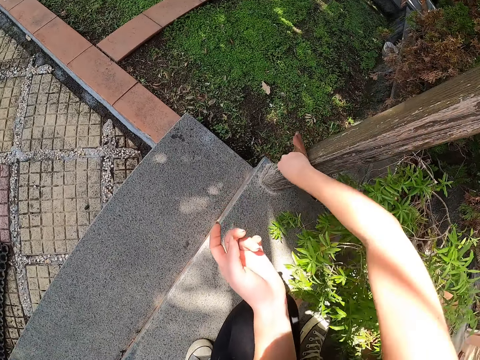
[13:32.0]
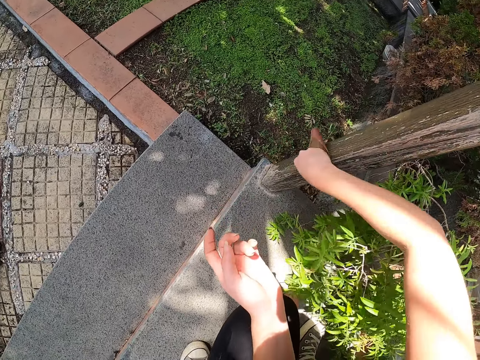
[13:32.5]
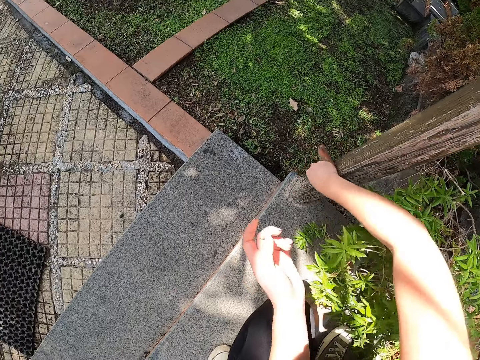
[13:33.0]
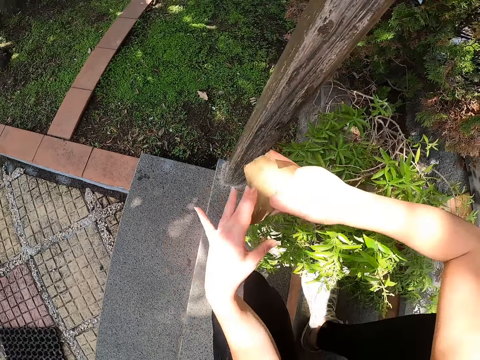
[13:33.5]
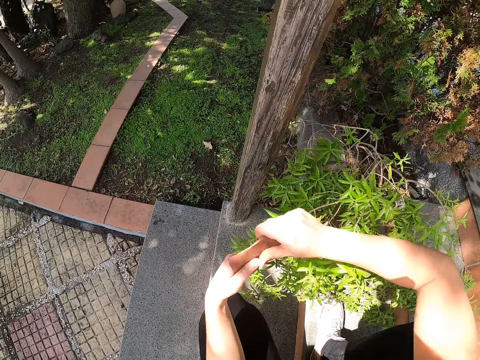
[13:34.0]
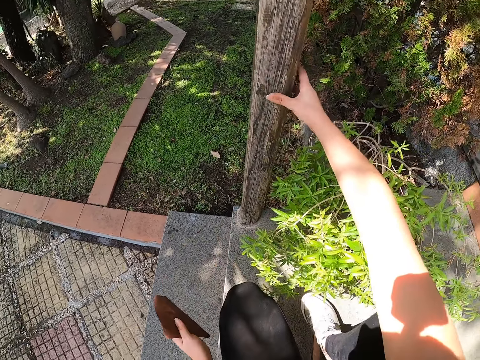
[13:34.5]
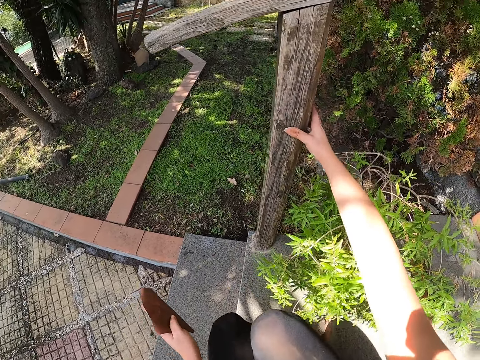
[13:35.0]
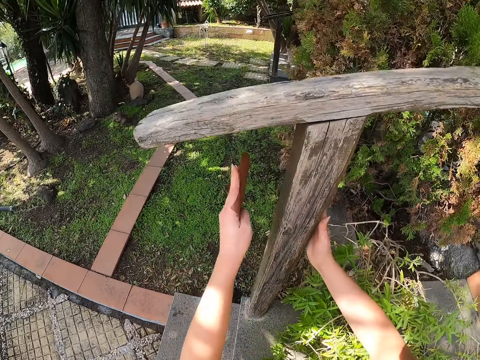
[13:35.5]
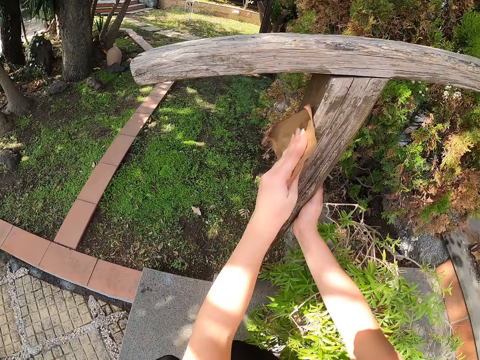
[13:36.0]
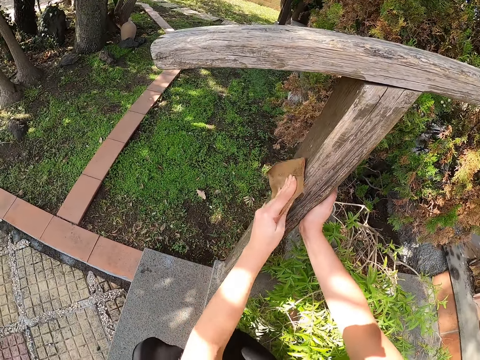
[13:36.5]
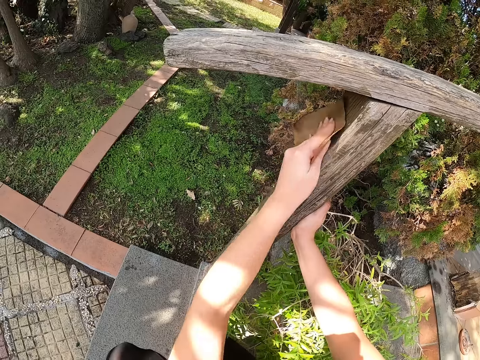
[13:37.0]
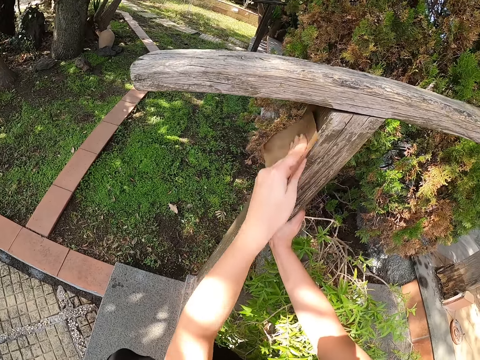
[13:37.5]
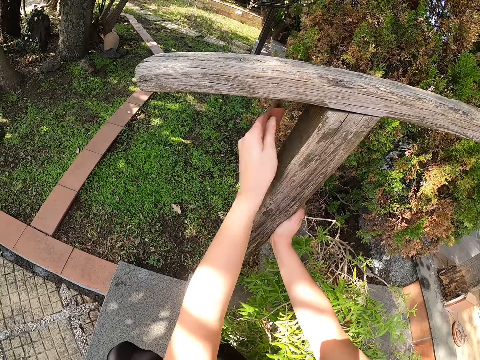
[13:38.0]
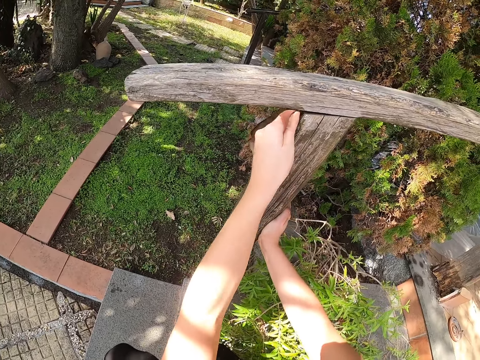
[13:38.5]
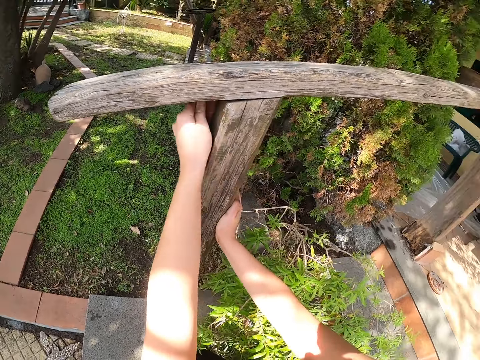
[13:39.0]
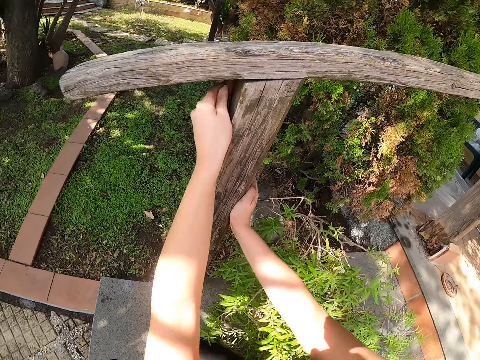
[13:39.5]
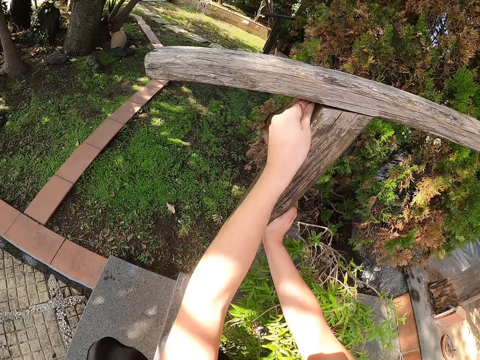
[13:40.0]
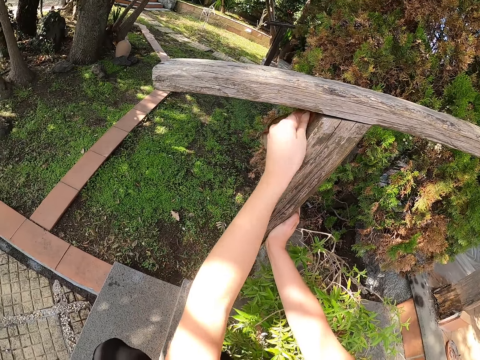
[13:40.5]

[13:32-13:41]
The camera wearer transfers the sandpaper to her left hand. She holds the wood with her right hand. She scrubs the wood with the sandpaper in her left hand.

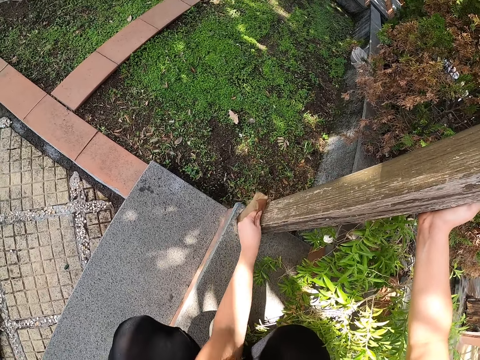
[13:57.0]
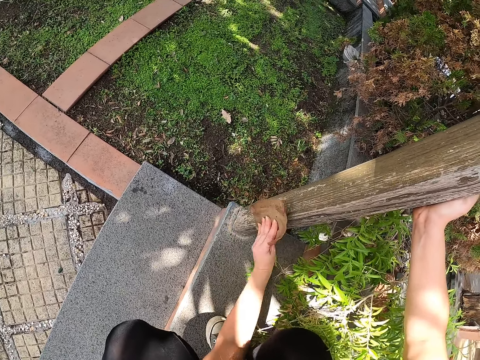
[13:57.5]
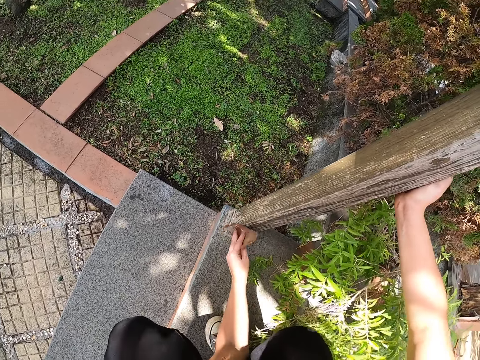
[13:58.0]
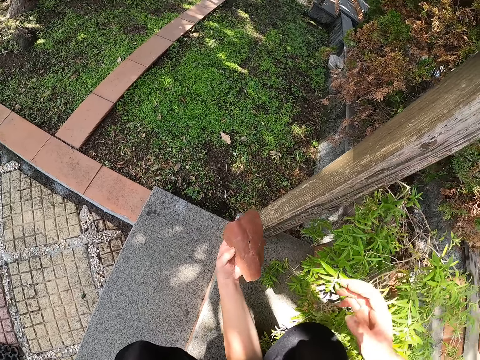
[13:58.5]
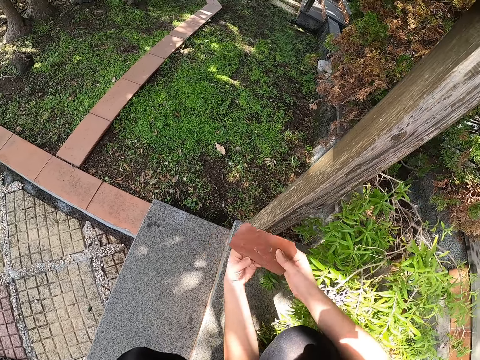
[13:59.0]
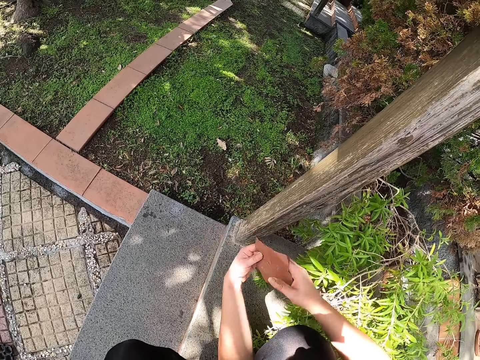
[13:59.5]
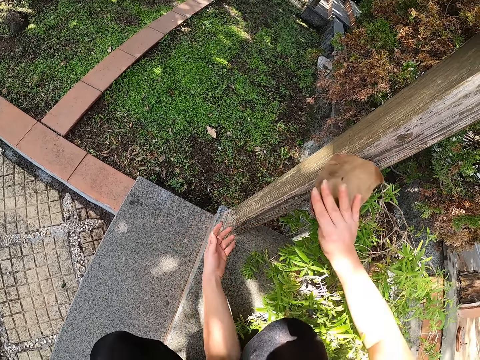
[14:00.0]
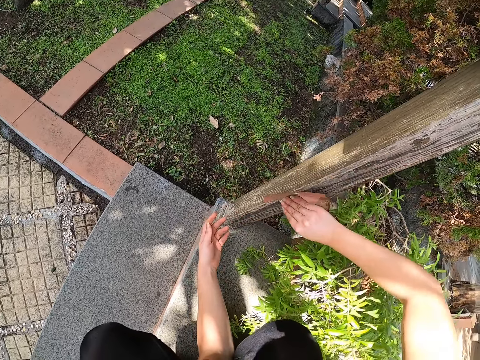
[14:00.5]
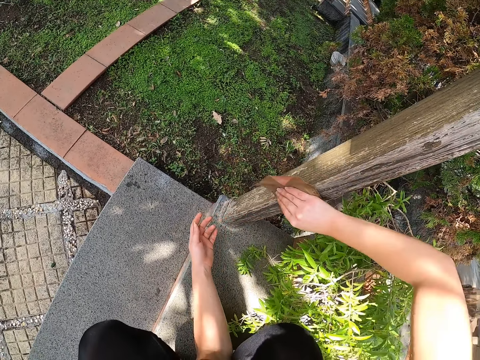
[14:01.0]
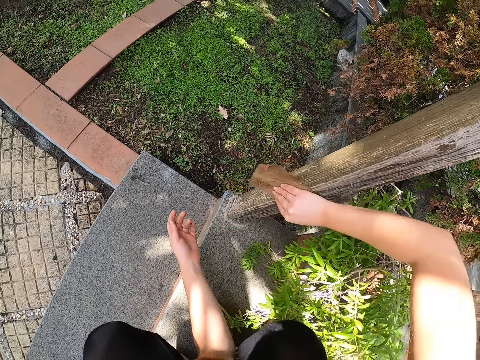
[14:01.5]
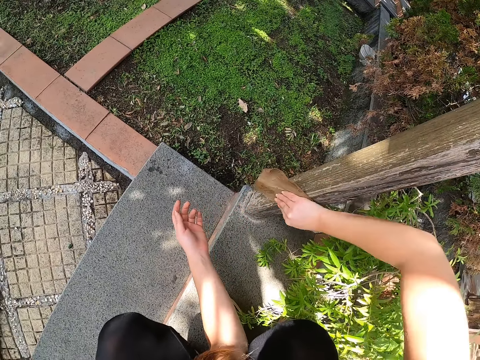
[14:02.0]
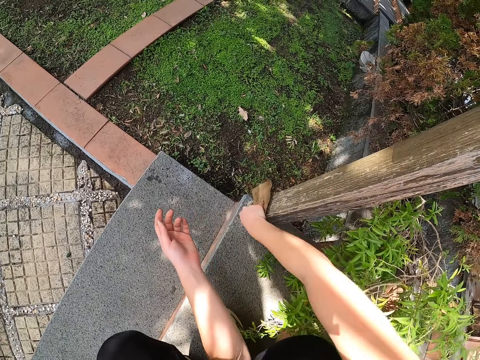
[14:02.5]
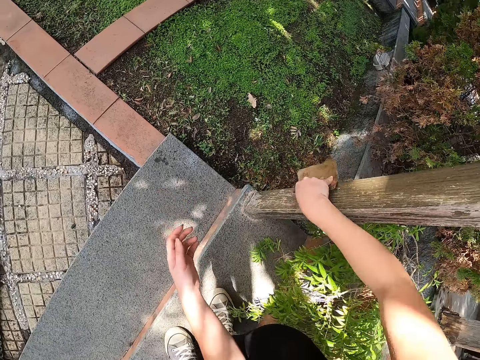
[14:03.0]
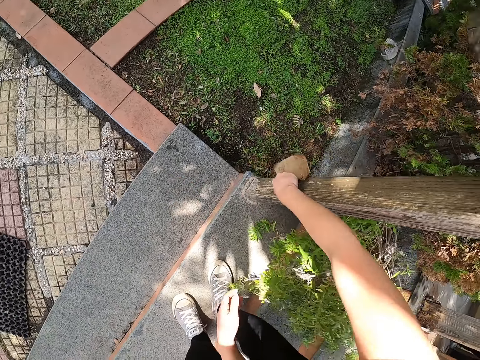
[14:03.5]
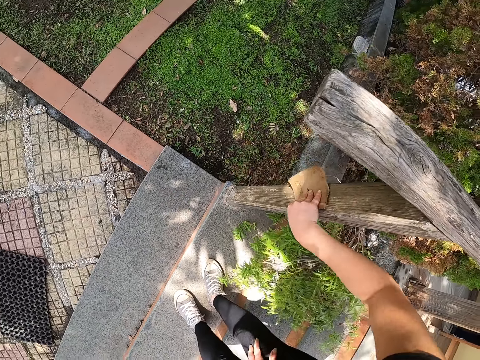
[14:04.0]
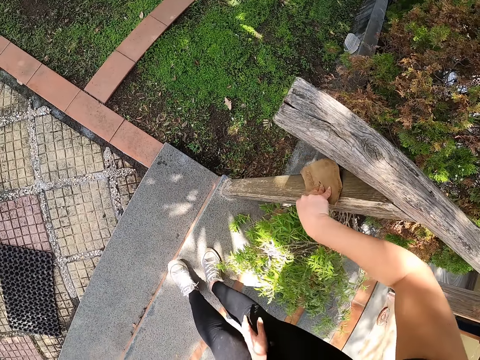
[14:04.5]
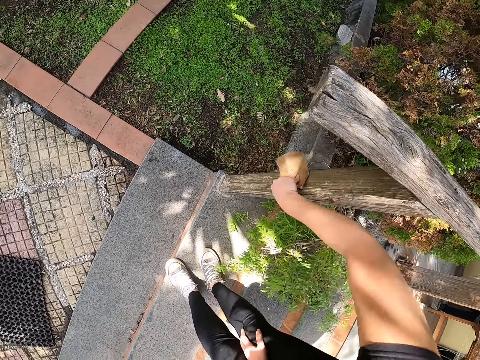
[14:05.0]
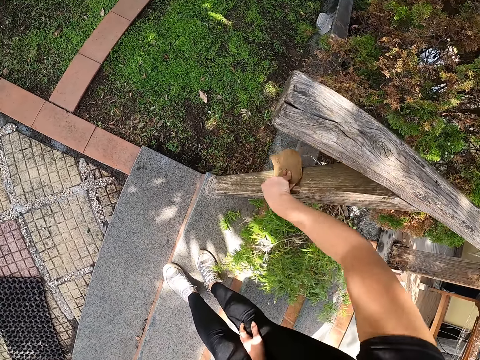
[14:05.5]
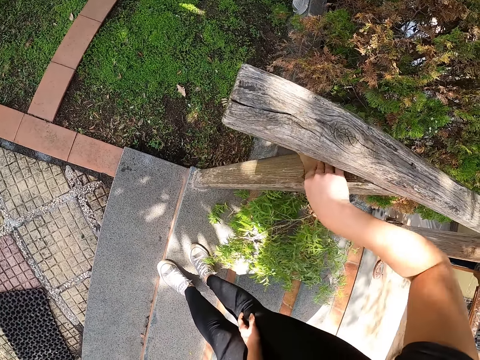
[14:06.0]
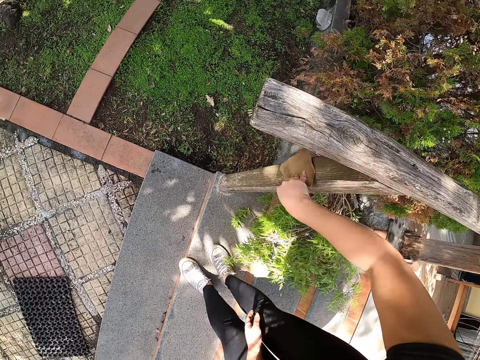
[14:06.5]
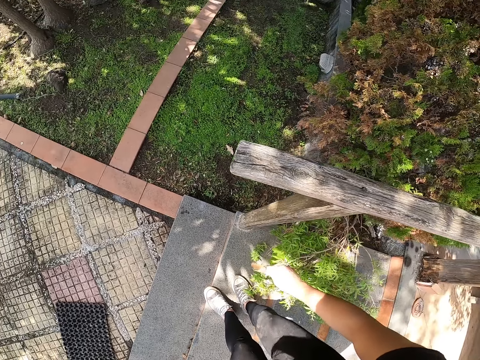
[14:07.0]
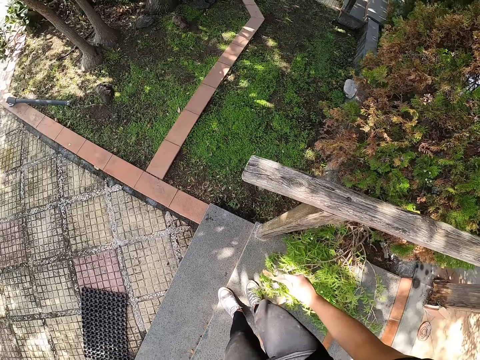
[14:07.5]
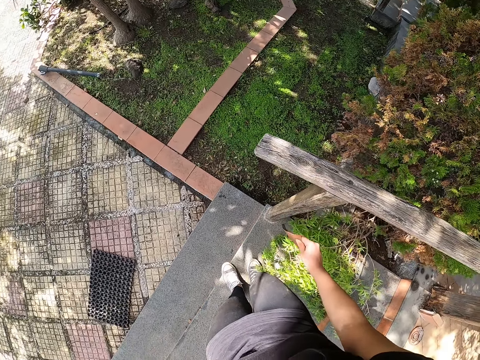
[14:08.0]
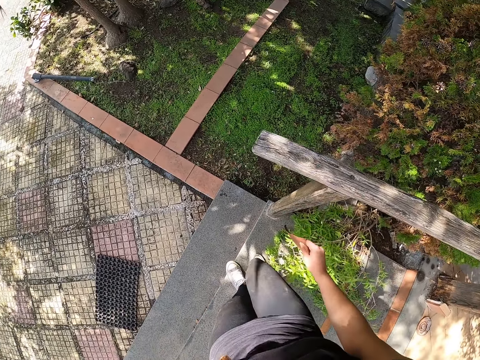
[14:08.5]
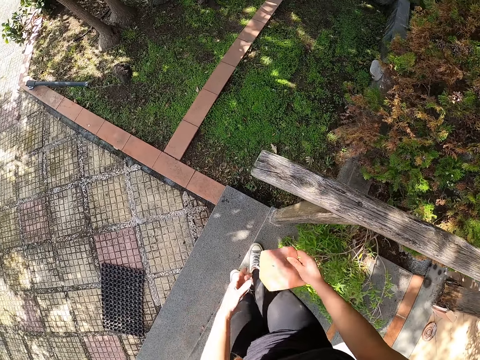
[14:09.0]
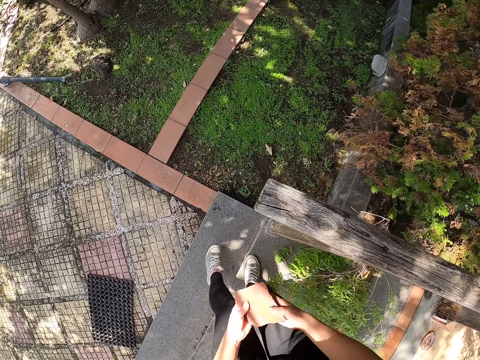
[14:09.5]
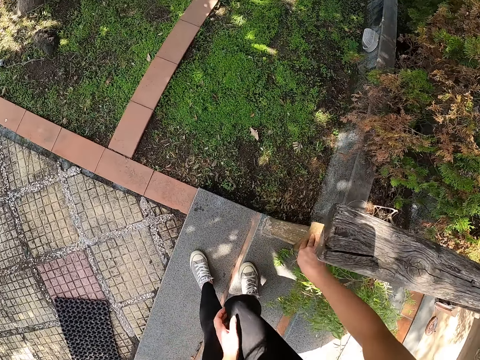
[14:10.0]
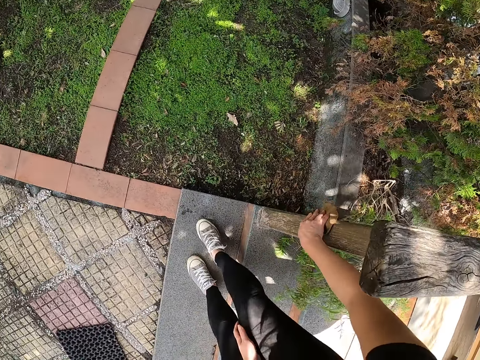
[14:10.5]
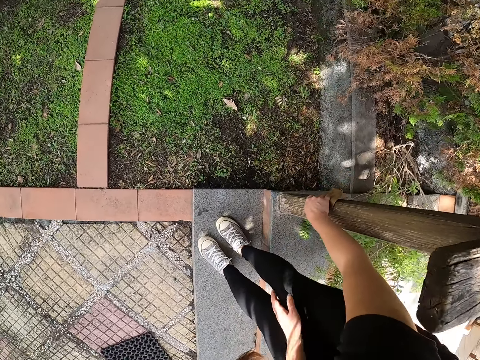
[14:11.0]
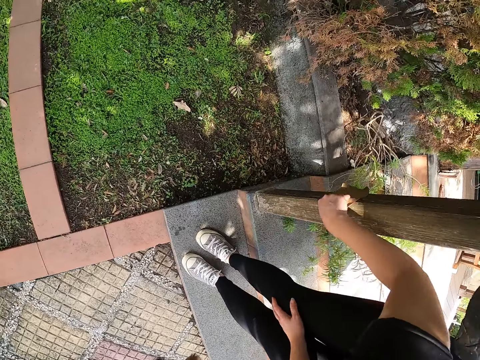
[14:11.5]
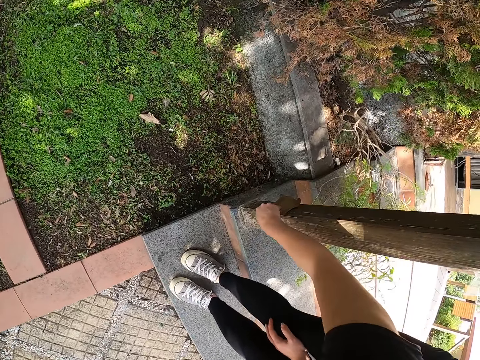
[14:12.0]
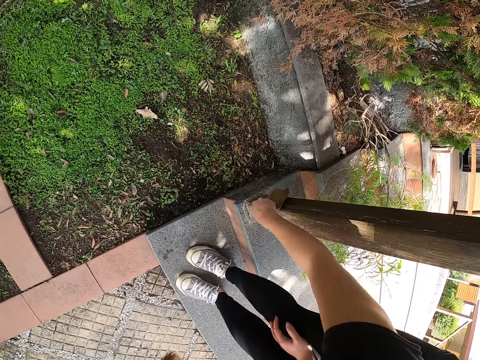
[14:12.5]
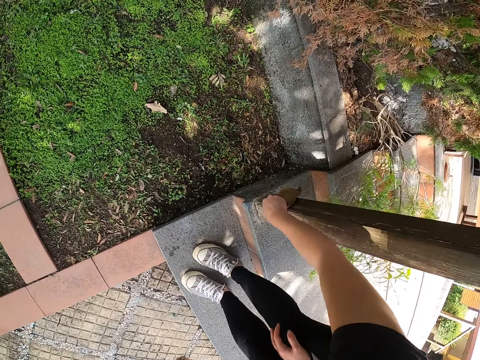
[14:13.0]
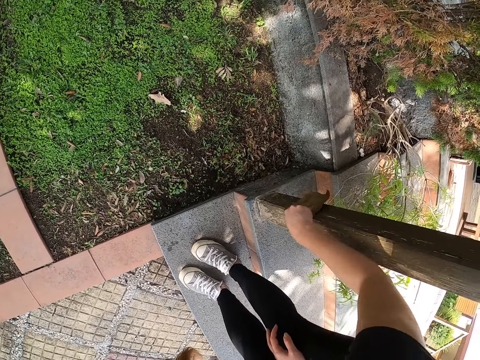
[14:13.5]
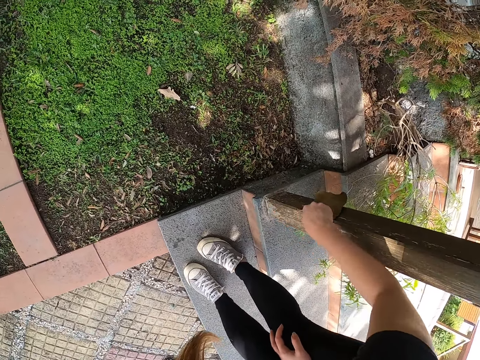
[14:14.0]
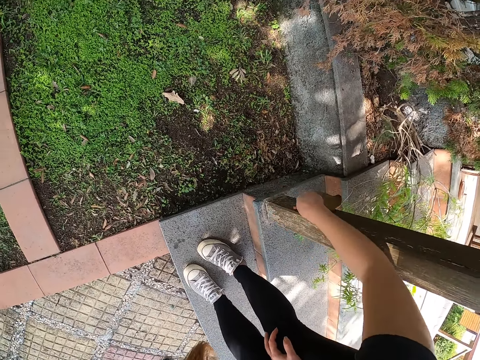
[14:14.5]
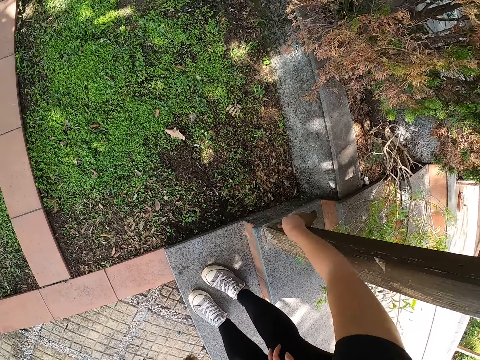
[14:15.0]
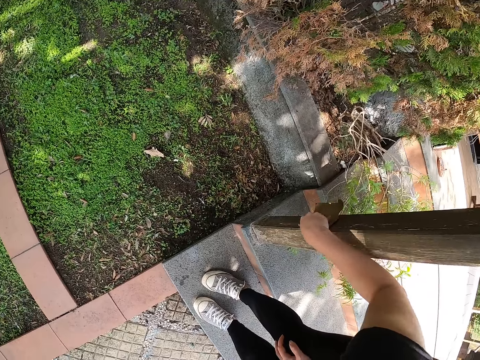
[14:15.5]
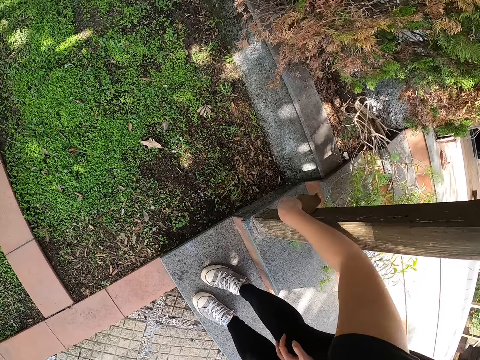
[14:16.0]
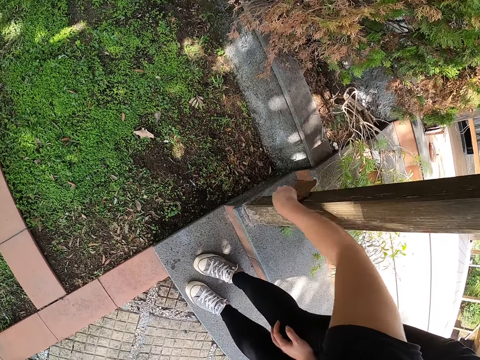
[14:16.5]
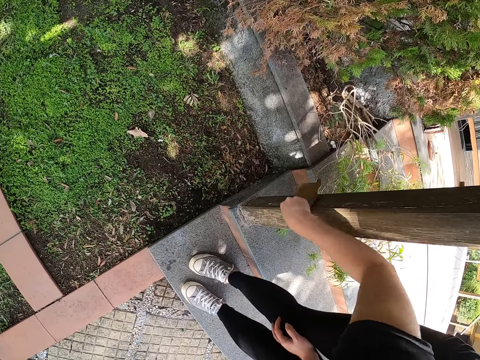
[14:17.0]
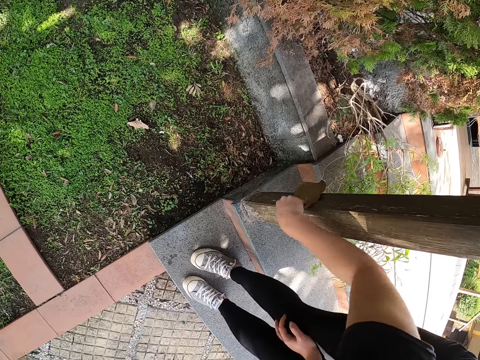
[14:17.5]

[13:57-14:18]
The camera wearer moves the sandpaper to the right hand. She adjusts the sandpaper. She rubs the sandpaper on the balcony rail. She cleans the wooden members with the sandpaper. She stands up and touches her knees. She continues cleaning the wooden members with the sandpaper. She moves her leg. She holds the sandpaper with both hands. She moves her leg. She passes the sandpaper to the right hand. She steps down the staircase. She bends. She rubs the sandpaper on the balcony rail. She moves her leg.
